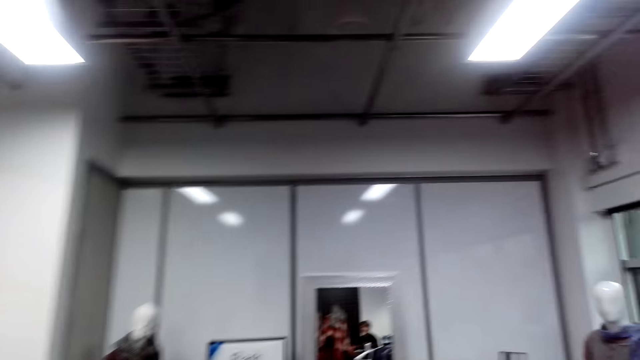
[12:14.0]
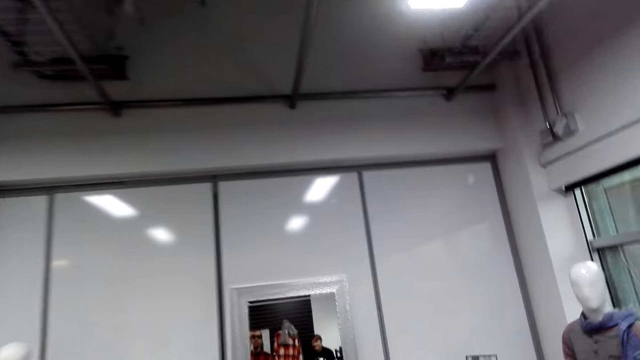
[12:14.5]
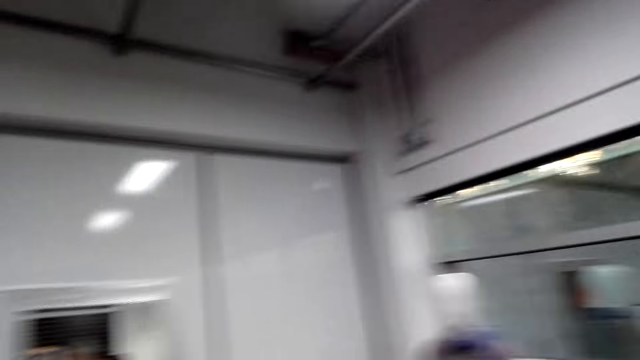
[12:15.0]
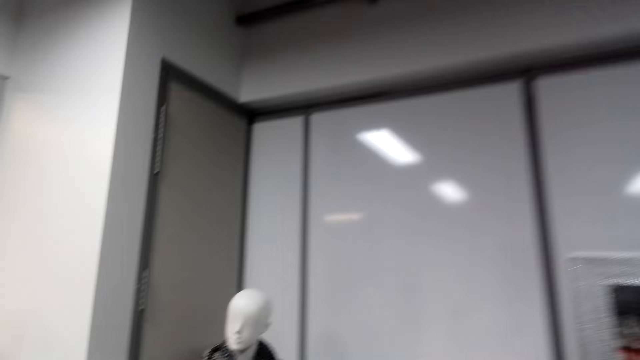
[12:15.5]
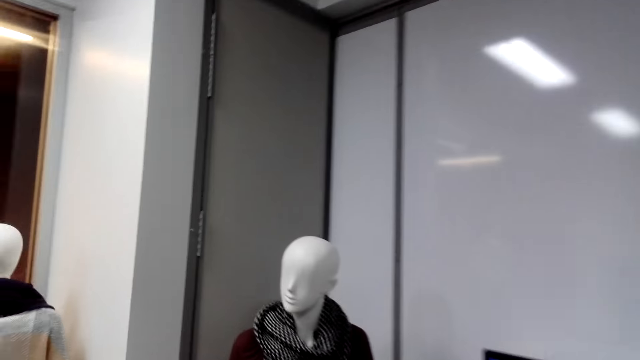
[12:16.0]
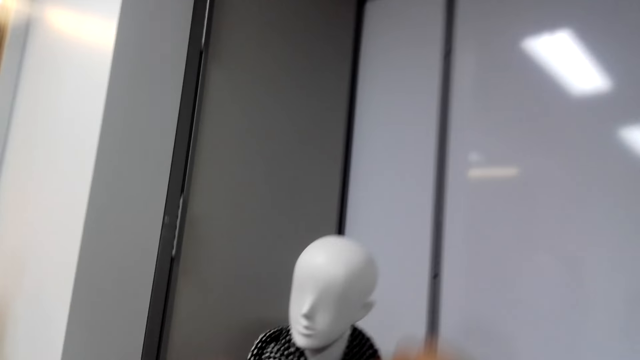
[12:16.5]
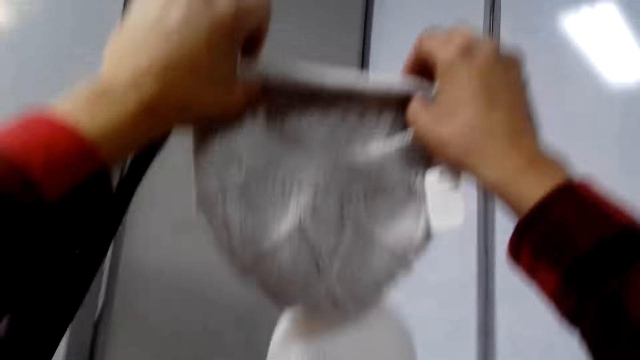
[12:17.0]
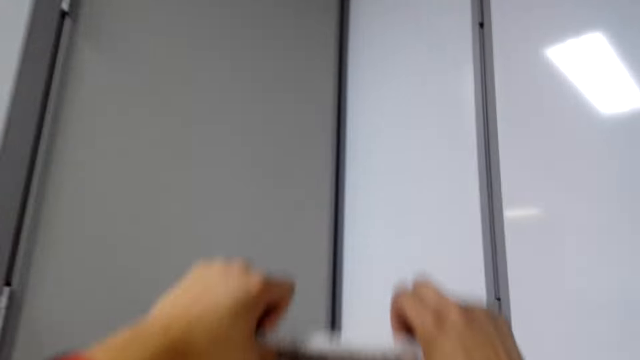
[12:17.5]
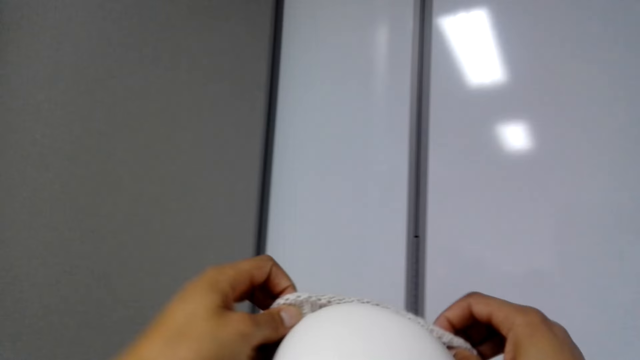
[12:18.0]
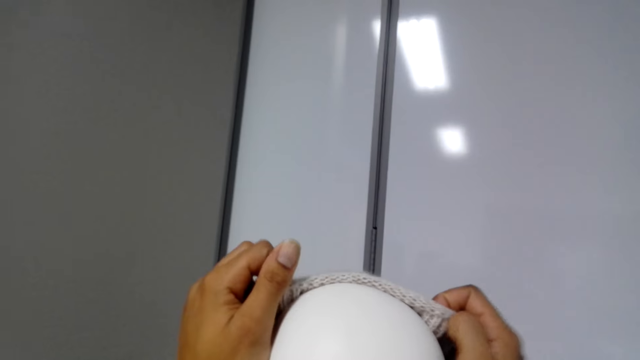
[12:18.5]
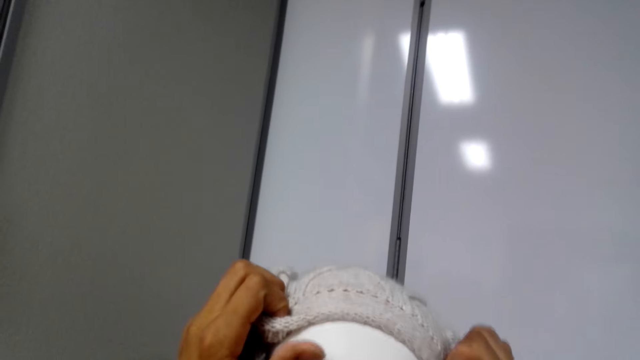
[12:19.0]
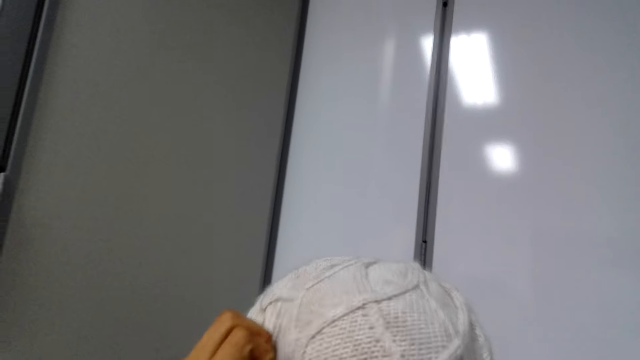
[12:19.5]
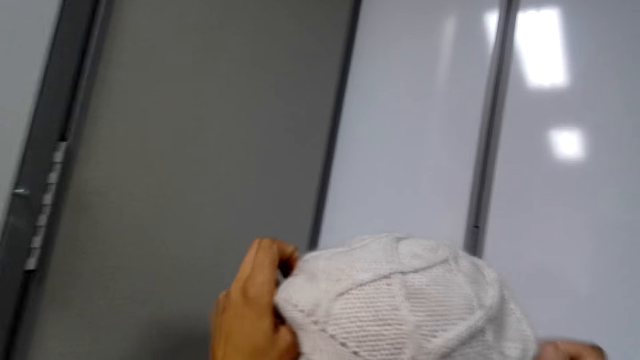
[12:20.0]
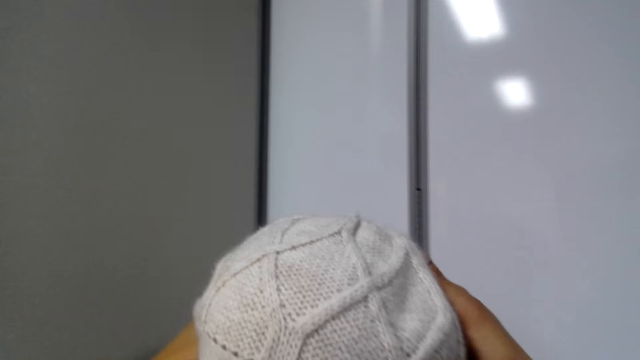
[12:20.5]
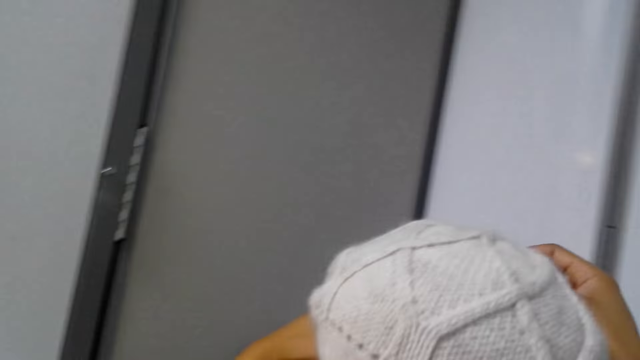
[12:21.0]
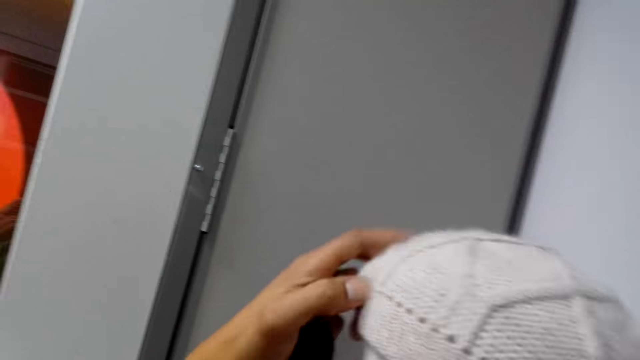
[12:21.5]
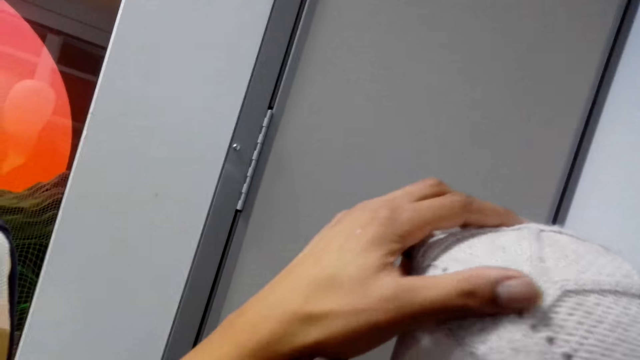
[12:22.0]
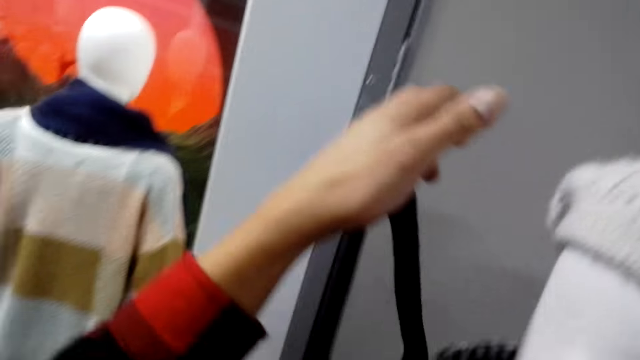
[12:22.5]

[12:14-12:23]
The camera wearer puts the cap on the plastic doll.

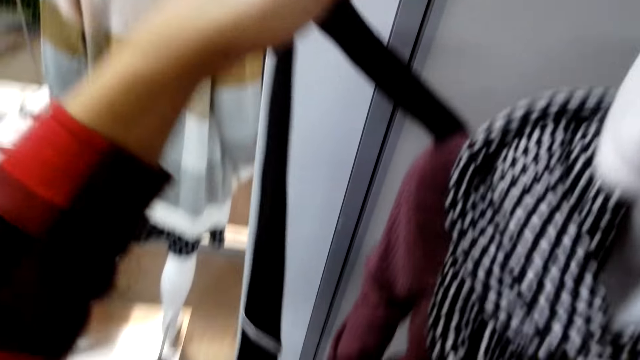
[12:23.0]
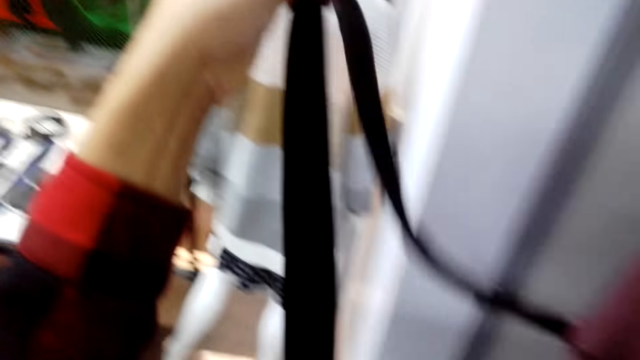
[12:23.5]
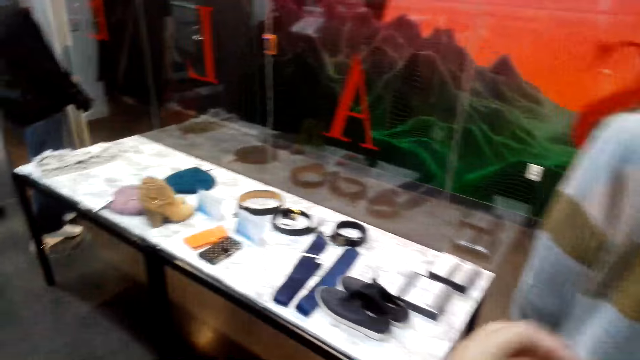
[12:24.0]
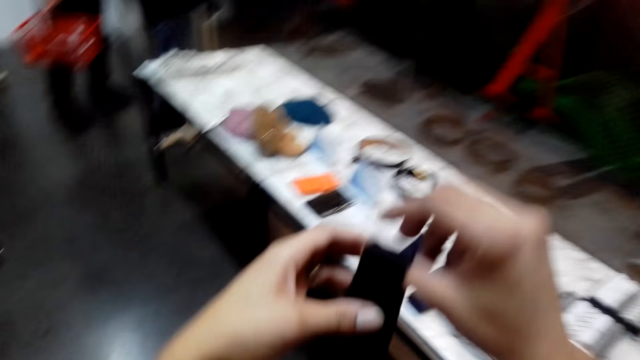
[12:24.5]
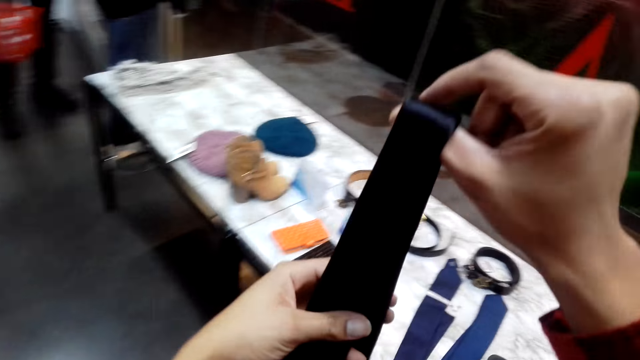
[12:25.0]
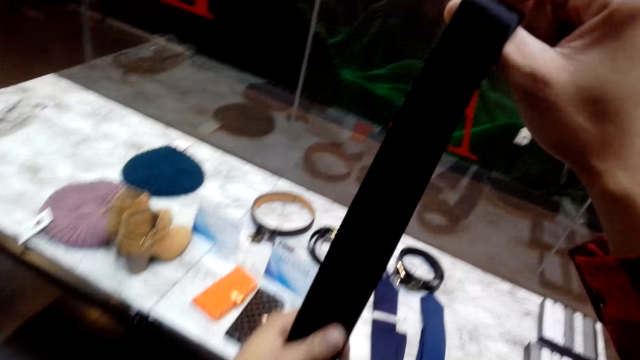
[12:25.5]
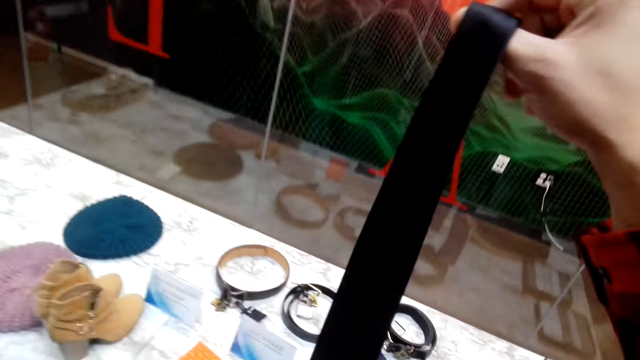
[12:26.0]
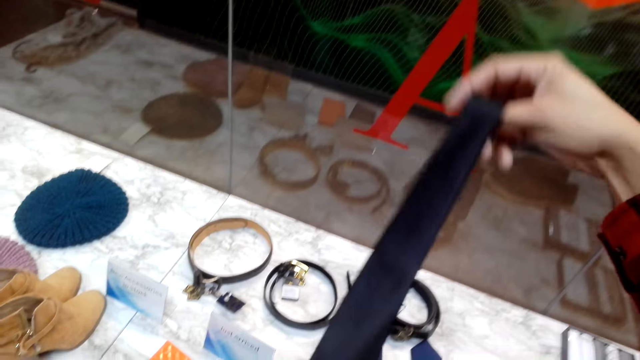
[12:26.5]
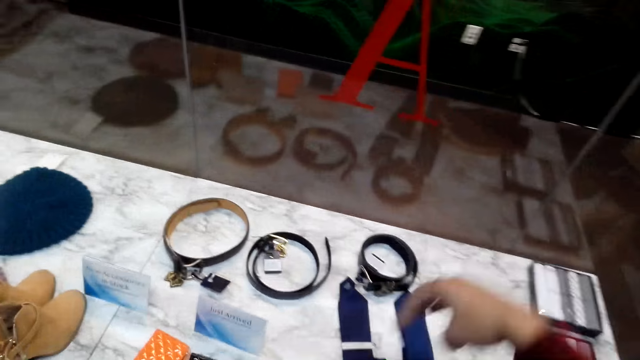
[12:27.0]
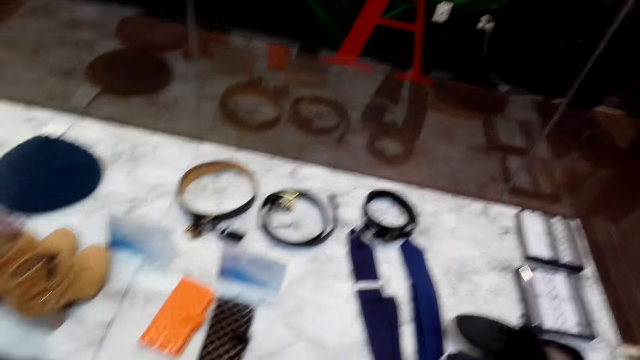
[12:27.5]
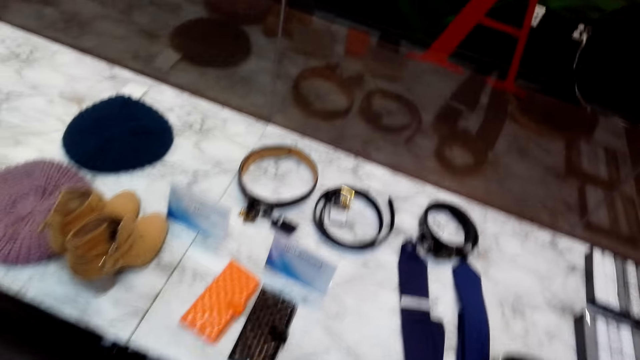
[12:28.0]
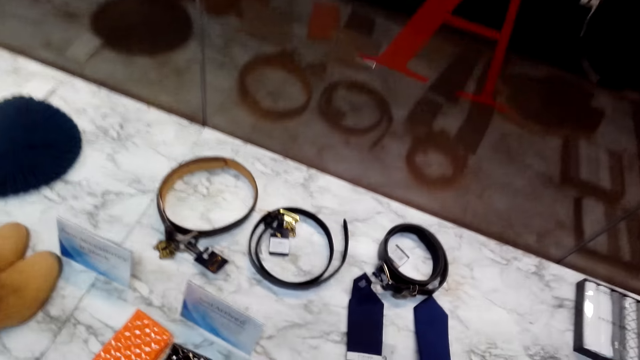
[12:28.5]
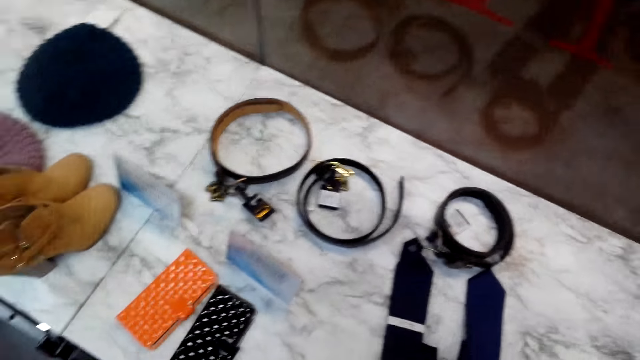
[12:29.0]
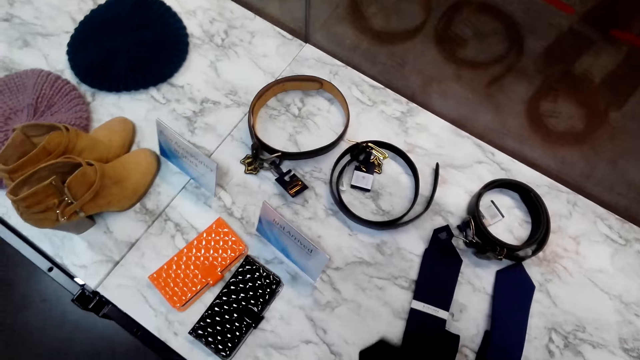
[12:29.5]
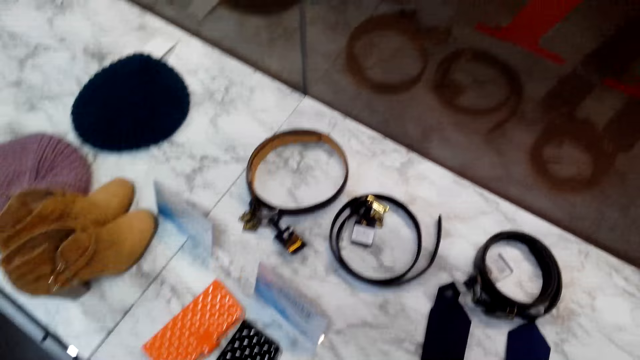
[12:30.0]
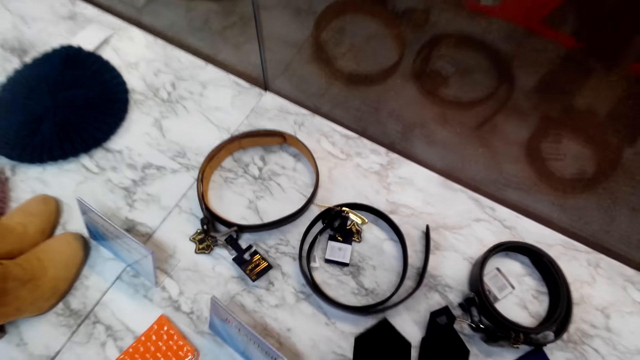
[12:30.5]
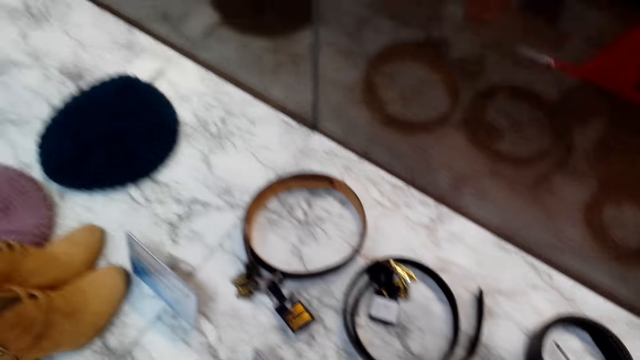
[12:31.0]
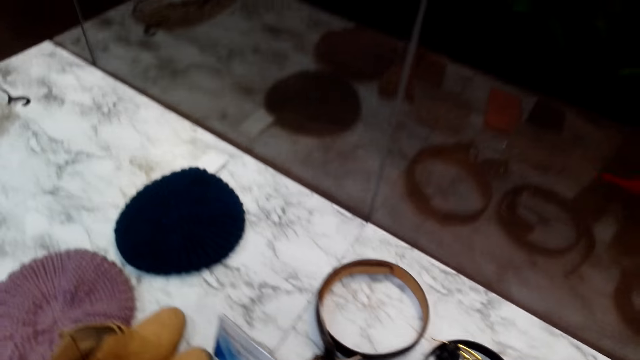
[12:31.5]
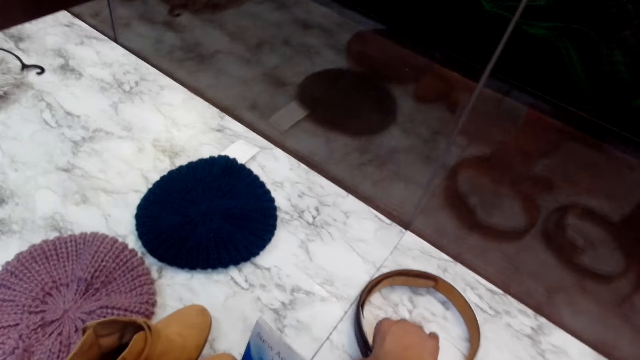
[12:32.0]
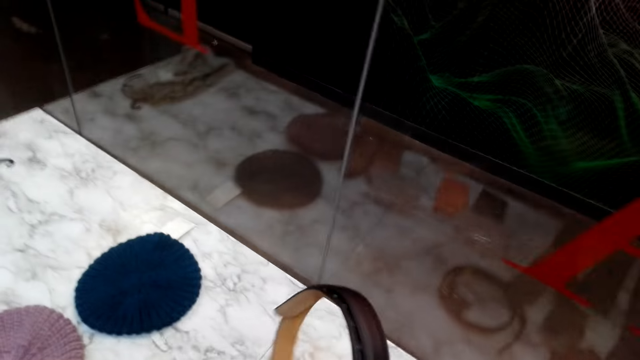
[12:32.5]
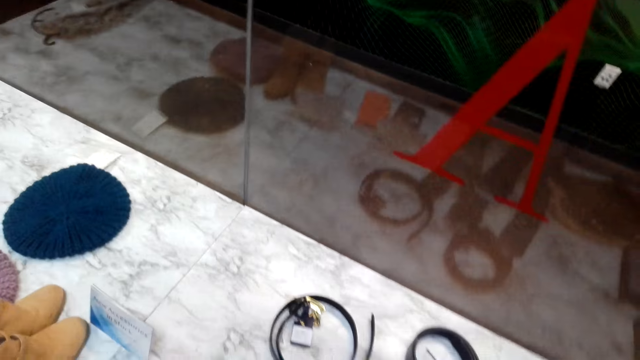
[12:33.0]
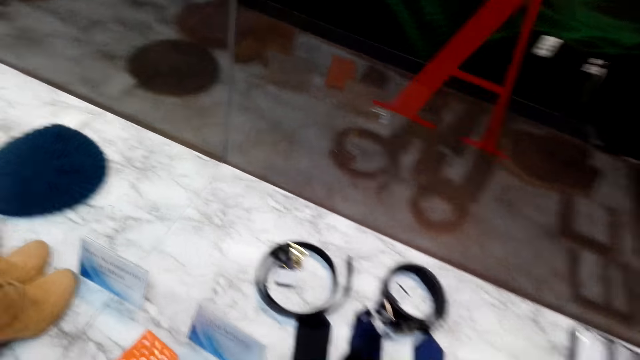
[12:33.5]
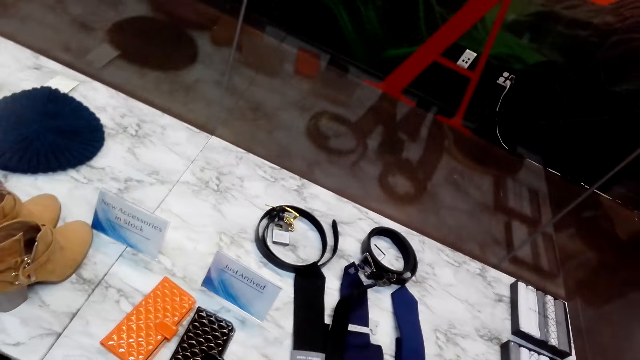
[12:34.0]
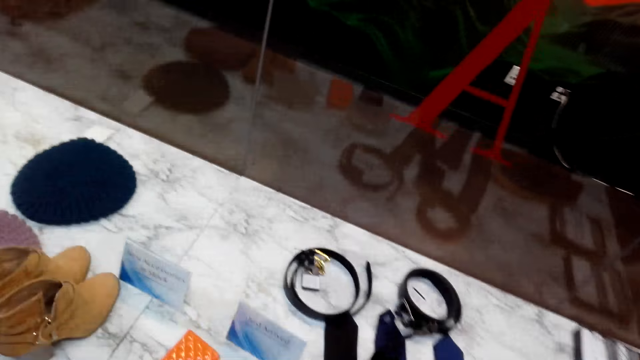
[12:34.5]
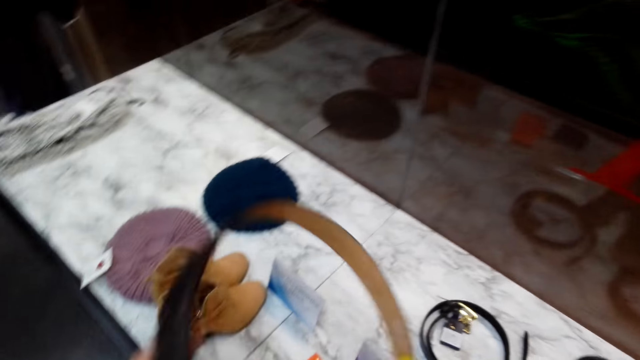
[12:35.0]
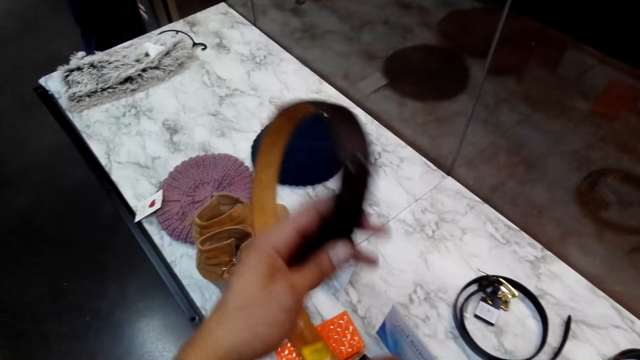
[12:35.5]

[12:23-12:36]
The camera wearer straightens something. They put the tie on the table. They stare around the house. They pick a belt from the table.
